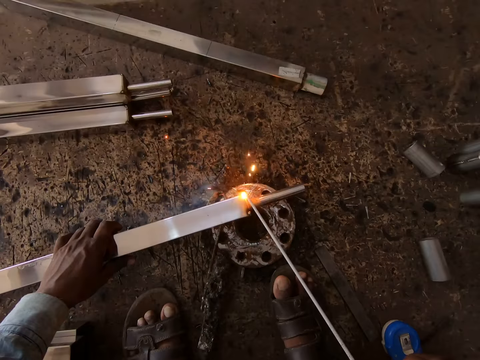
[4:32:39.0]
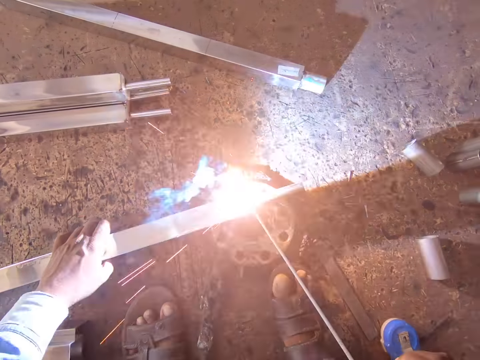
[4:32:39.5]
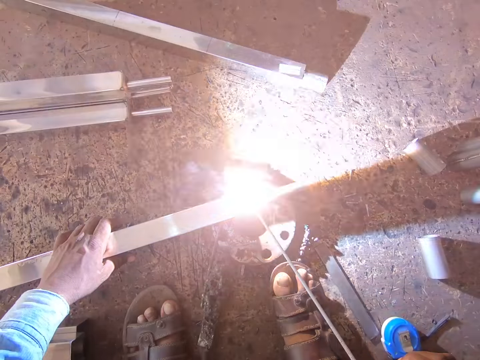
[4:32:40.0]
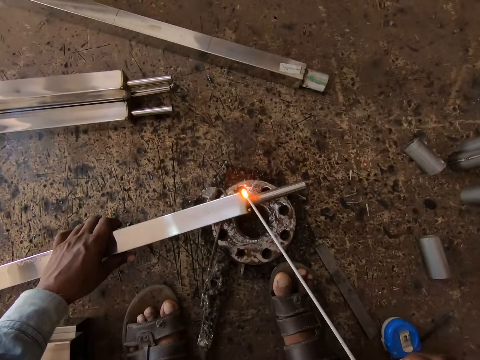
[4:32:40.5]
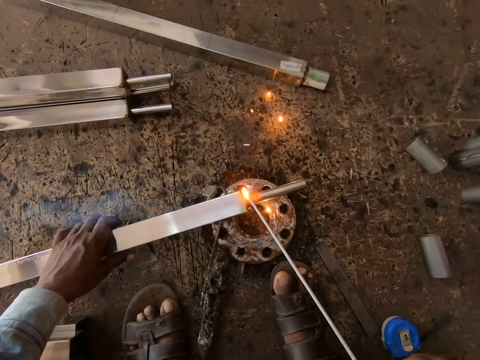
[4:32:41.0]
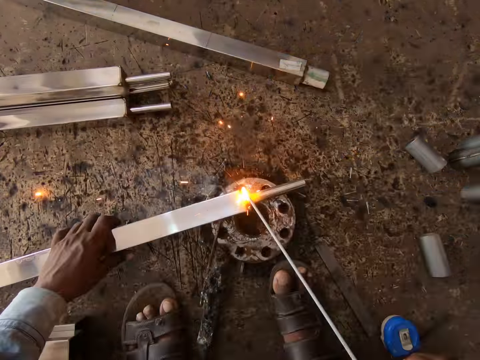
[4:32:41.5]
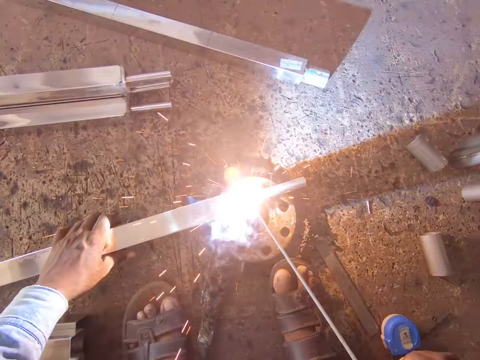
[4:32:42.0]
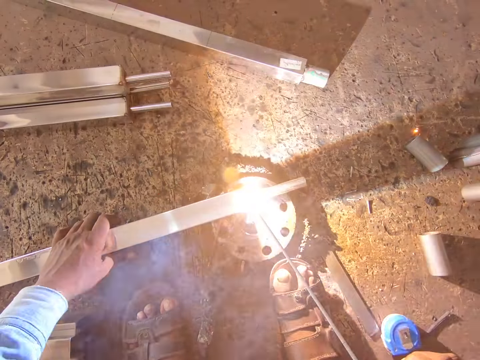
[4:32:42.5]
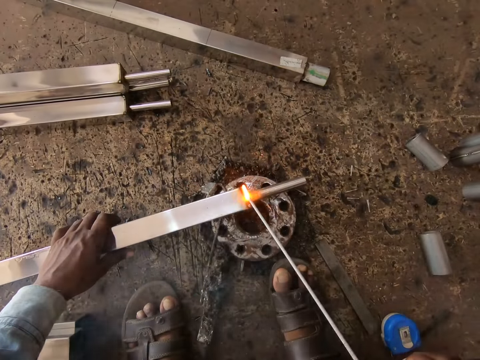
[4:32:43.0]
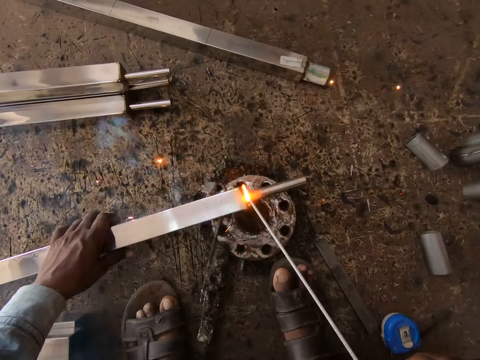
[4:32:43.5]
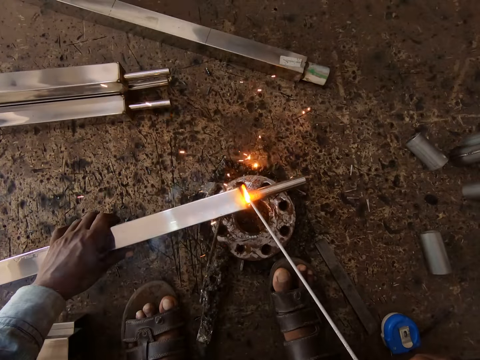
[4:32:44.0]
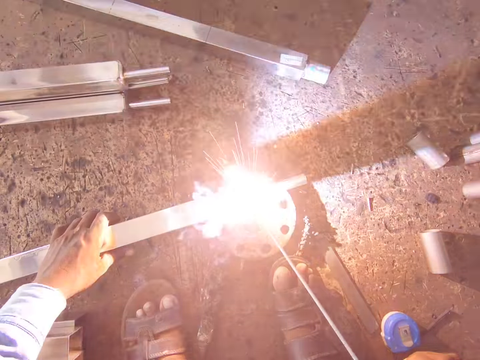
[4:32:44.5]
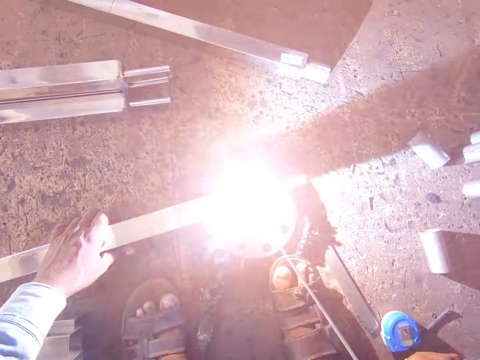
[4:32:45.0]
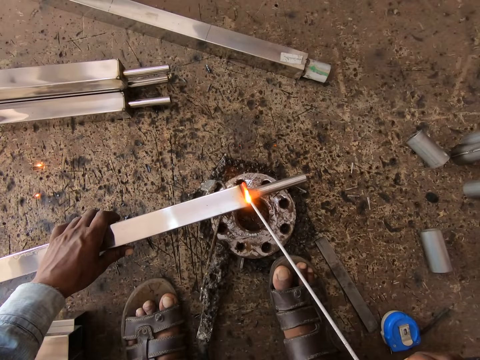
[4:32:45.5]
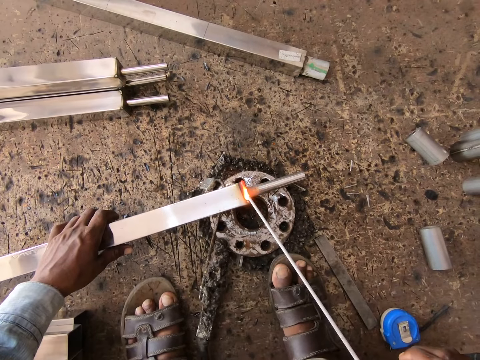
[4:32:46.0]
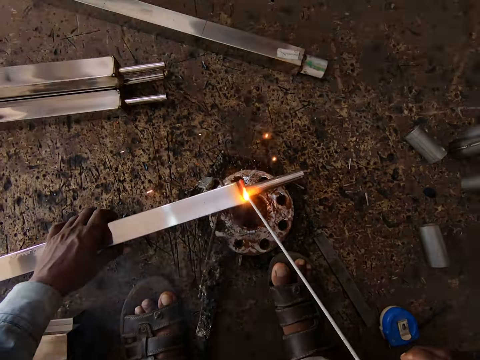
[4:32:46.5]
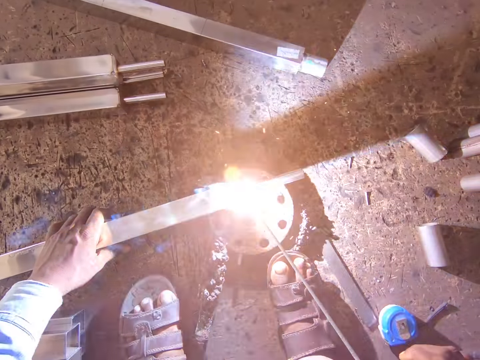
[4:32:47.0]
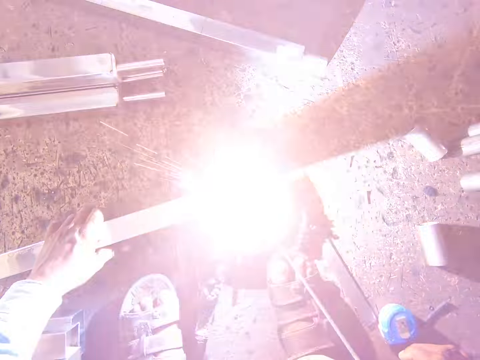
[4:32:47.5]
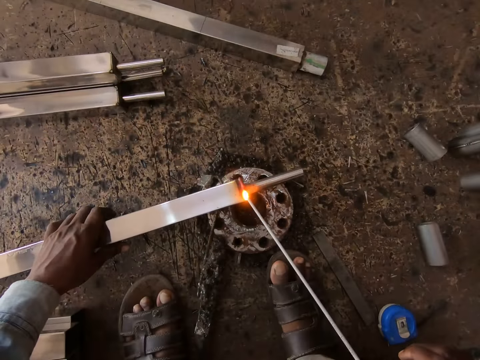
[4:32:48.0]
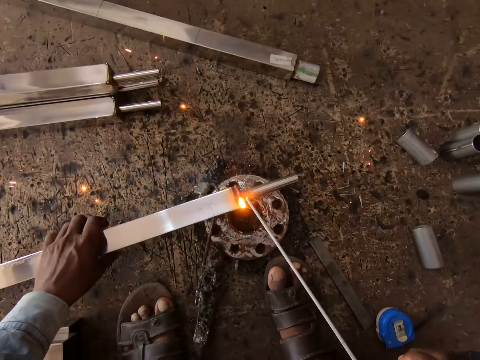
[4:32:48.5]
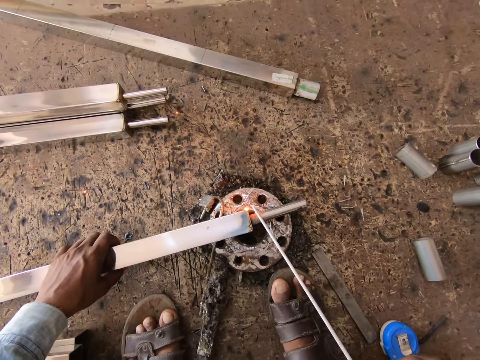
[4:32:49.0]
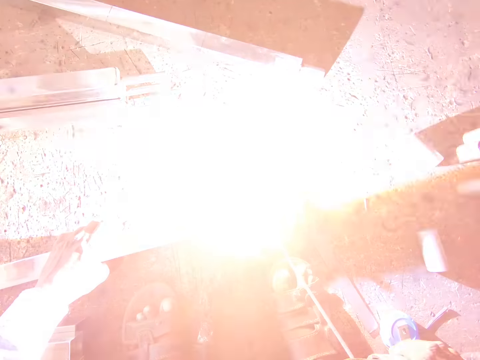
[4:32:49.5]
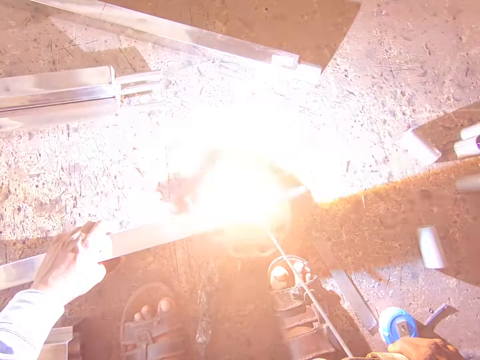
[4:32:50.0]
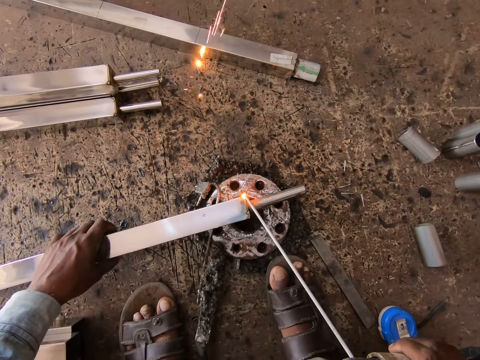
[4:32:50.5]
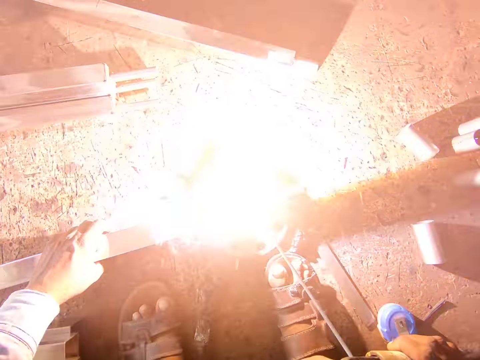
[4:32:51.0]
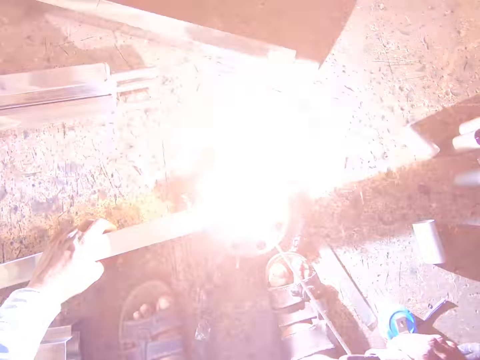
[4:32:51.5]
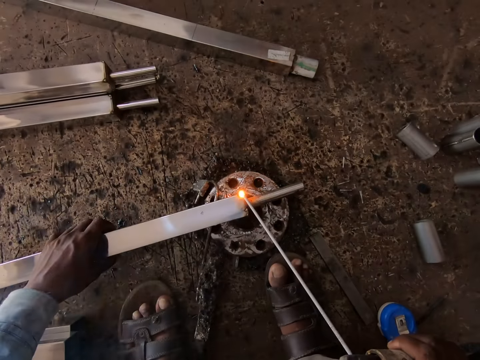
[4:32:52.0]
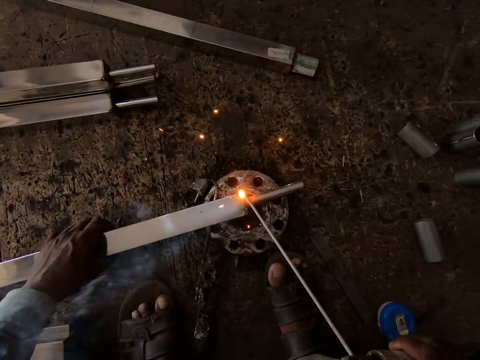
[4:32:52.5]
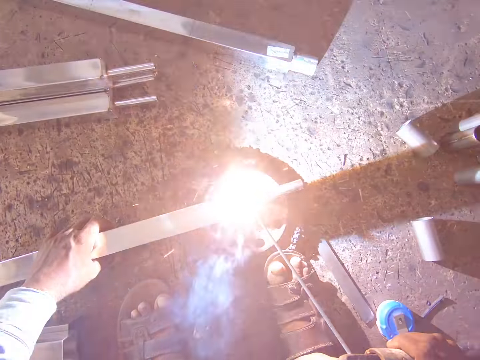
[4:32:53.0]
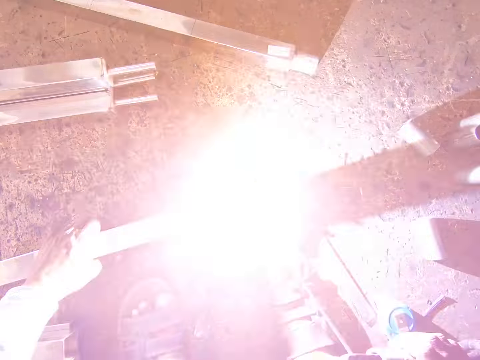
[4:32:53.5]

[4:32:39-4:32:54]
The camera wearer turns the stainless steel square tube on a piece of metal on the floor with his left hand. He welds the tip of the stainless steel square tube on the piece of metal on the floor with the electrode holder in his right hand.

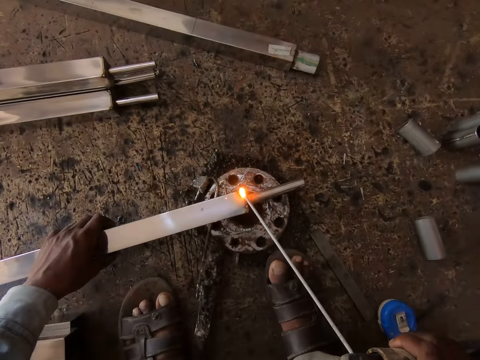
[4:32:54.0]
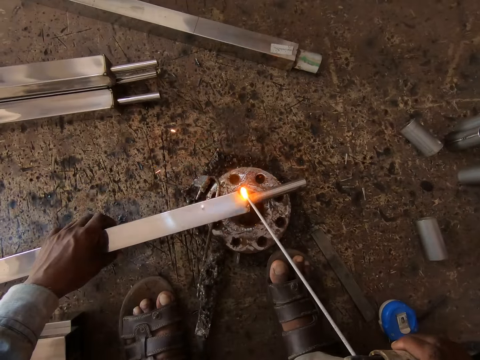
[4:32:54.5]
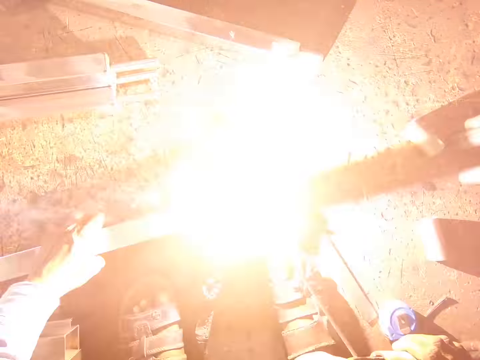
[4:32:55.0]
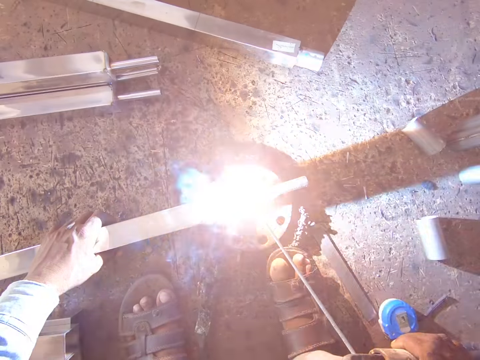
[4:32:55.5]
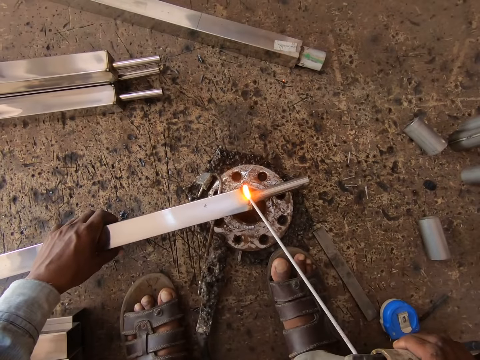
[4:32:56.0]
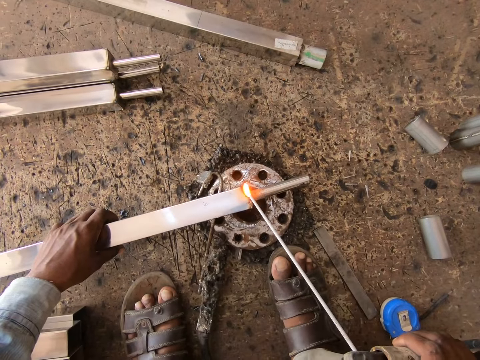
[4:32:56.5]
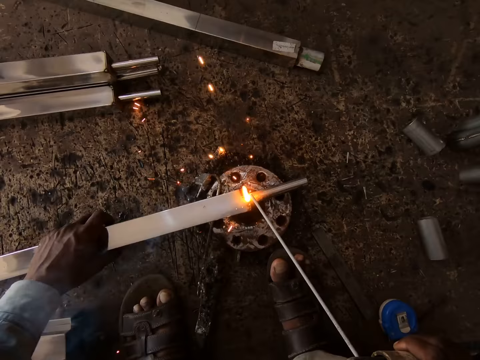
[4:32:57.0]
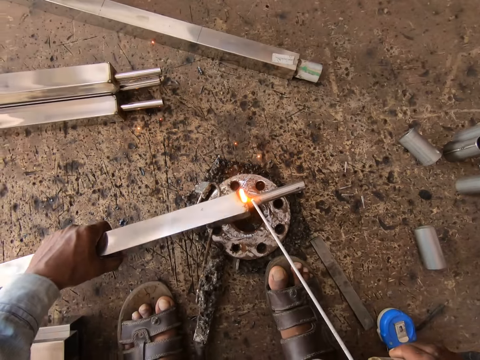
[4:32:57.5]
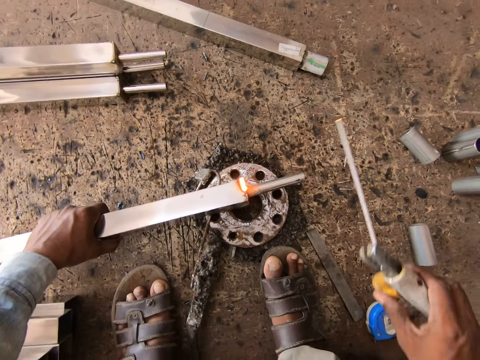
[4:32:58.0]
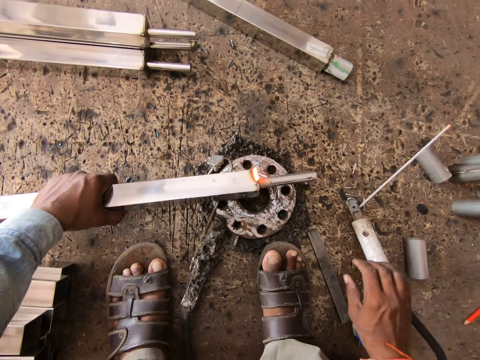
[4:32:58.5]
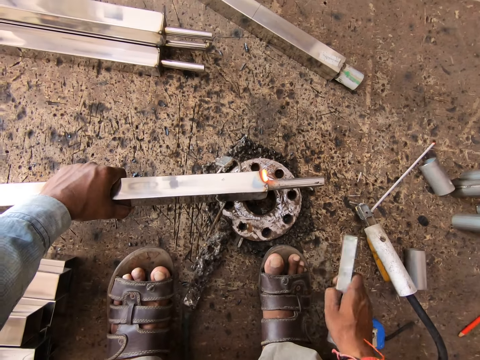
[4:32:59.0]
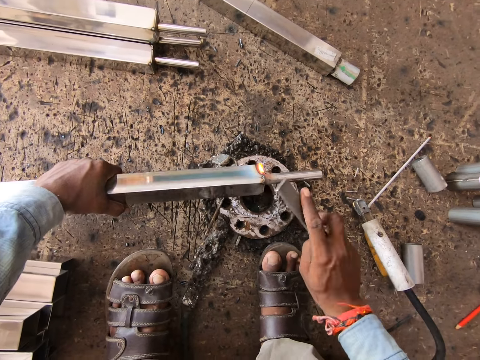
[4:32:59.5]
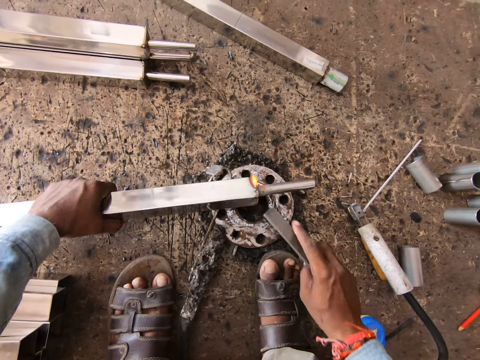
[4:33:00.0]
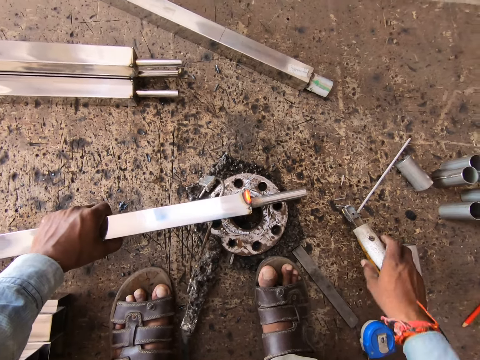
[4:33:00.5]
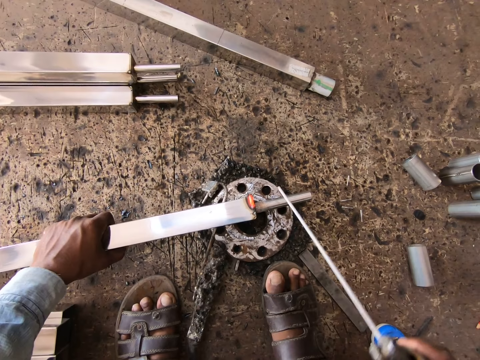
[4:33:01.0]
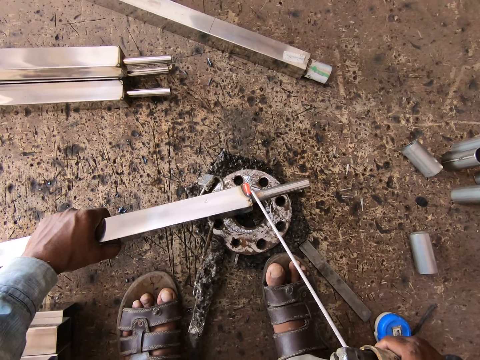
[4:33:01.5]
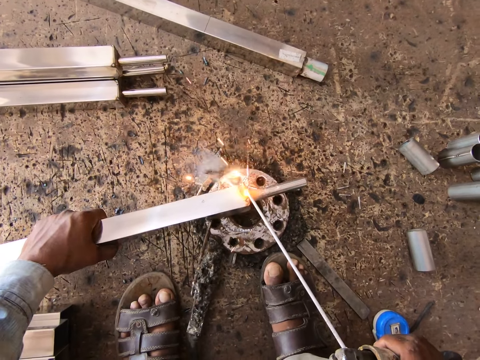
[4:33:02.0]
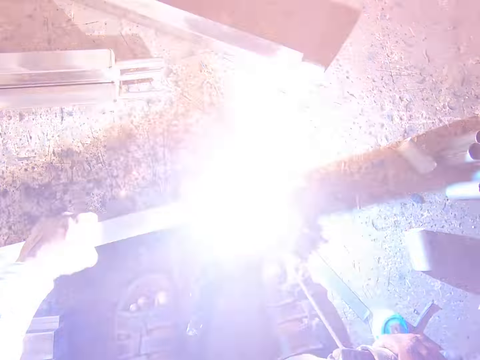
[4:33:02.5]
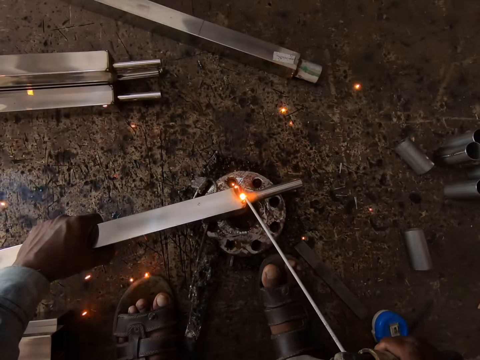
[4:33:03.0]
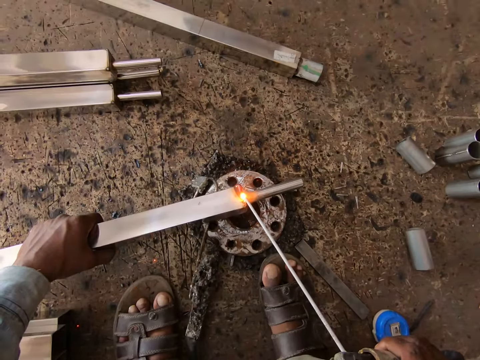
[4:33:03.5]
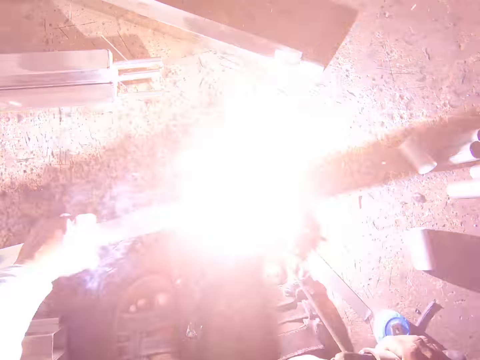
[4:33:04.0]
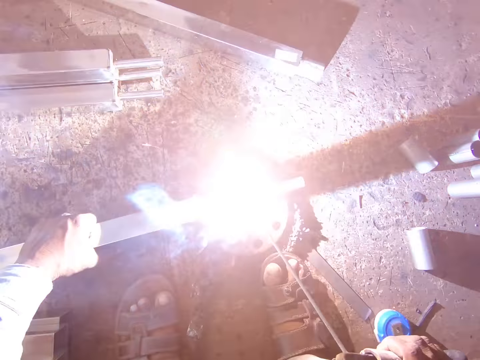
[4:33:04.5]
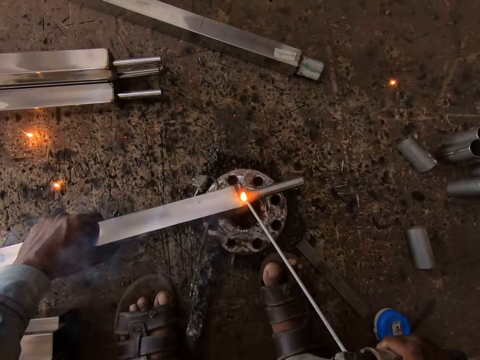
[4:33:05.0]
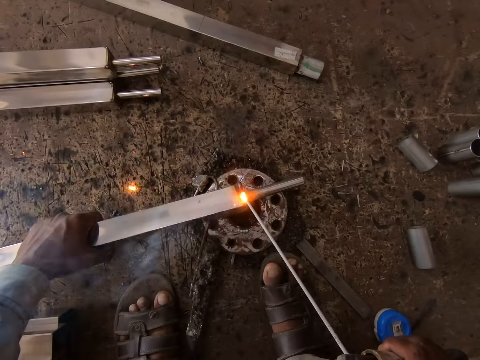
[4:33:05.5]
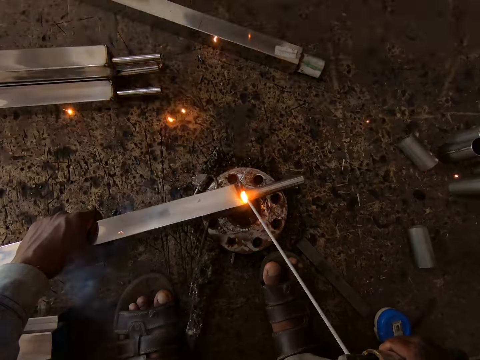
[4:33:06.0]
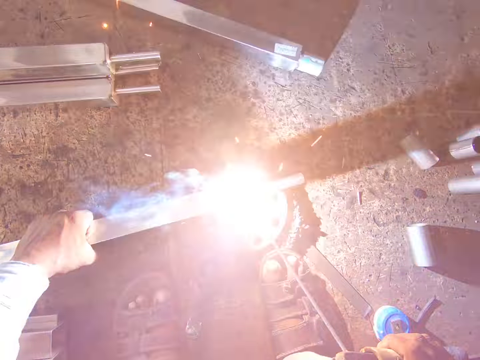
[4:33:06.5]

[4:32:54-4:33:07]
The camera wearer drops the electrode holder of the welding machine on the floor with his right hand. He picks up a rod from the floor with his right hand. He hits the tip of the stainless steel square tube on the piece of metal on the floor with the rod in his right hand. He drops the rod on the floor with his right hand. He picks up the electrode holder of the welding machine from the floor with his right hand. He welds the tip of the stainless steel square tube on the piece of metal on the floor with the electrode holder in his right hand.
